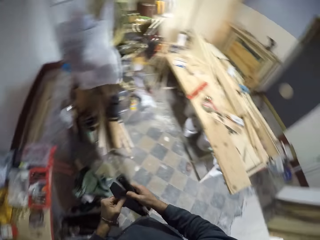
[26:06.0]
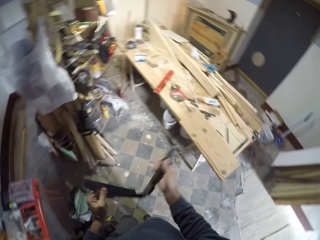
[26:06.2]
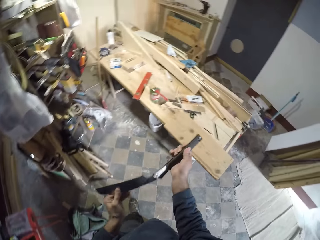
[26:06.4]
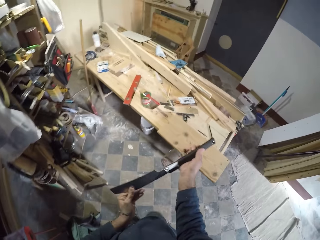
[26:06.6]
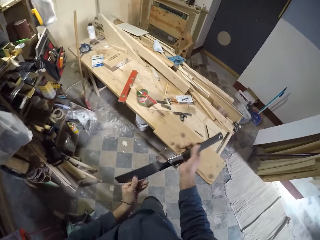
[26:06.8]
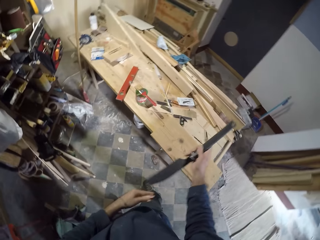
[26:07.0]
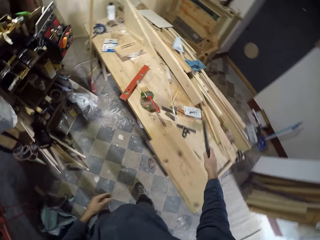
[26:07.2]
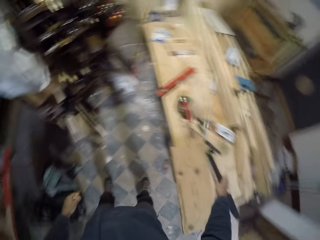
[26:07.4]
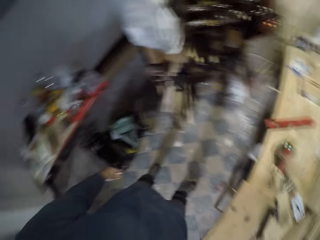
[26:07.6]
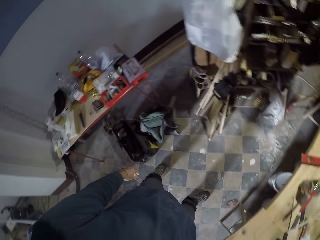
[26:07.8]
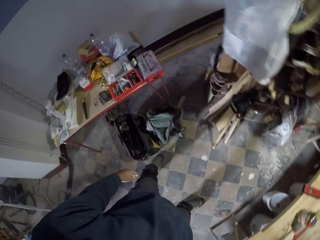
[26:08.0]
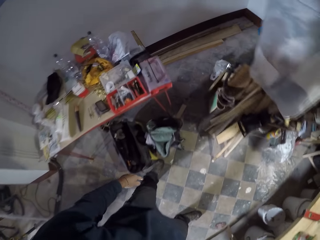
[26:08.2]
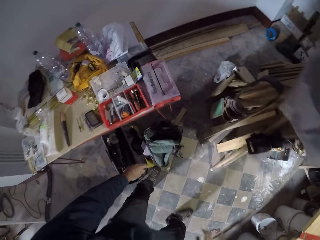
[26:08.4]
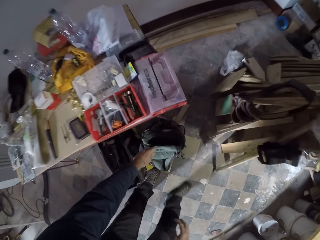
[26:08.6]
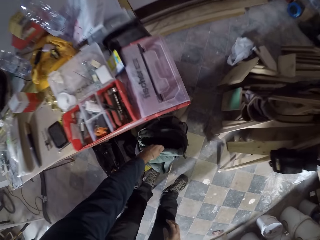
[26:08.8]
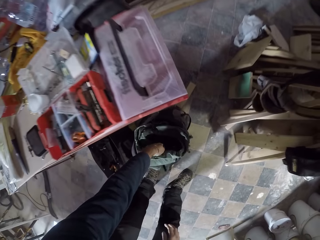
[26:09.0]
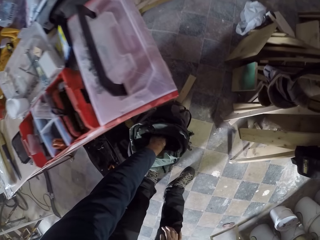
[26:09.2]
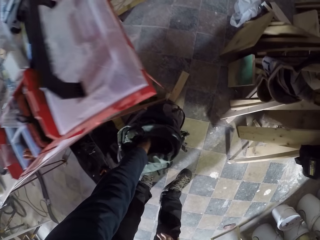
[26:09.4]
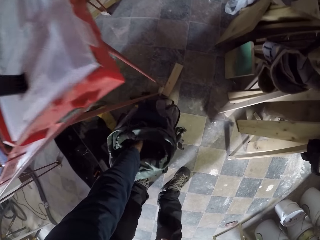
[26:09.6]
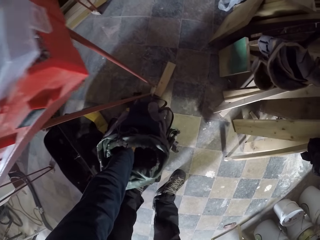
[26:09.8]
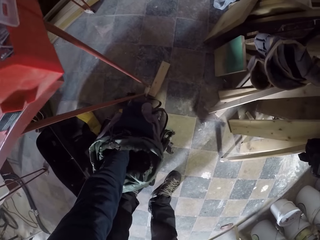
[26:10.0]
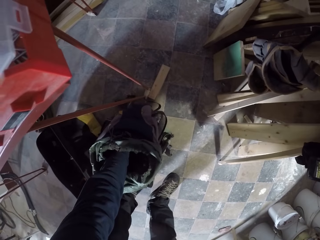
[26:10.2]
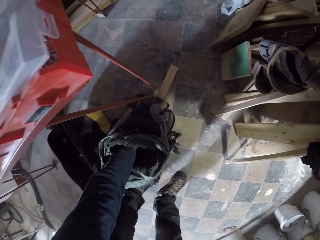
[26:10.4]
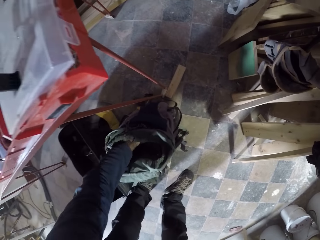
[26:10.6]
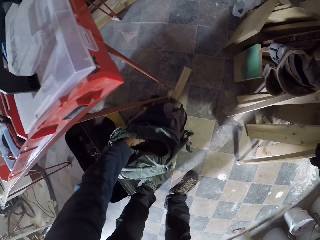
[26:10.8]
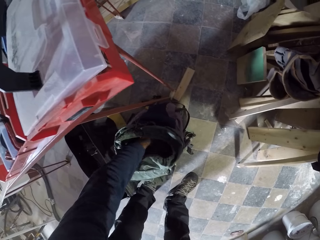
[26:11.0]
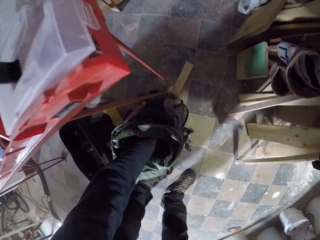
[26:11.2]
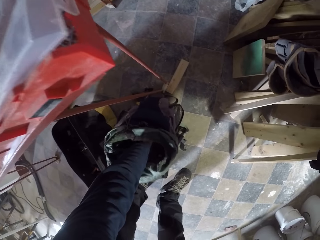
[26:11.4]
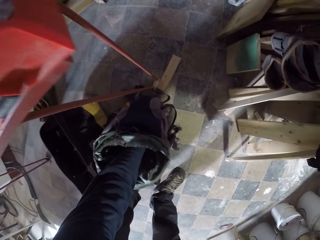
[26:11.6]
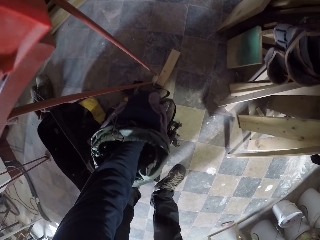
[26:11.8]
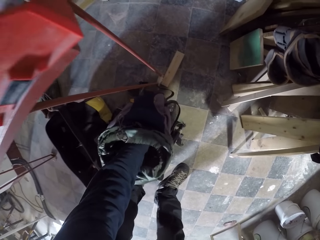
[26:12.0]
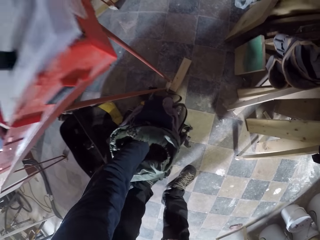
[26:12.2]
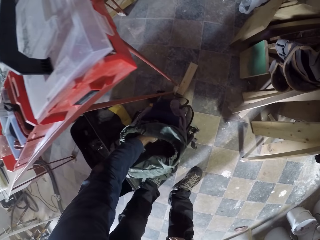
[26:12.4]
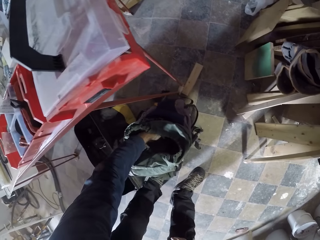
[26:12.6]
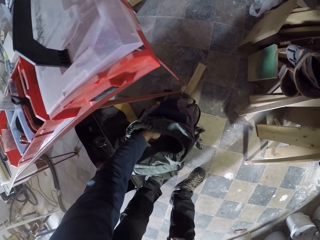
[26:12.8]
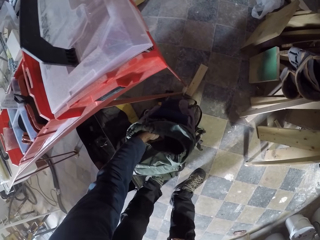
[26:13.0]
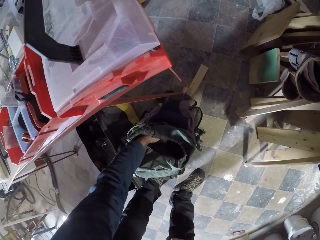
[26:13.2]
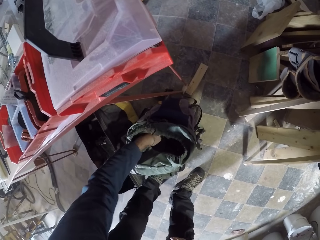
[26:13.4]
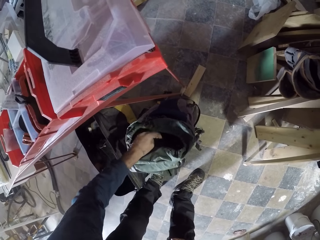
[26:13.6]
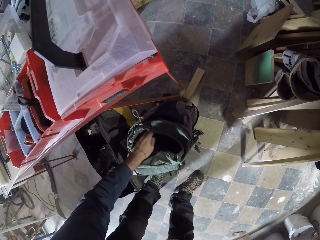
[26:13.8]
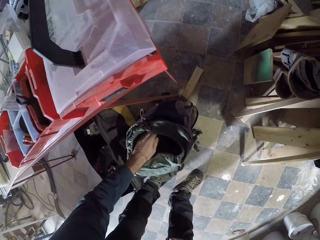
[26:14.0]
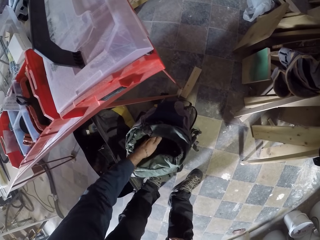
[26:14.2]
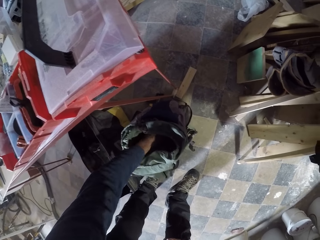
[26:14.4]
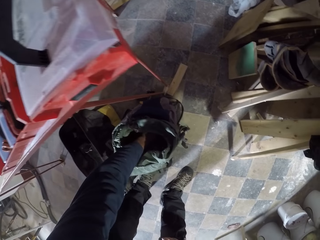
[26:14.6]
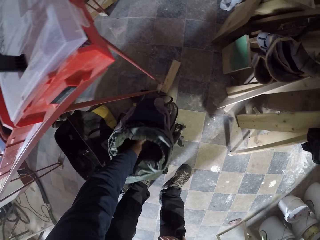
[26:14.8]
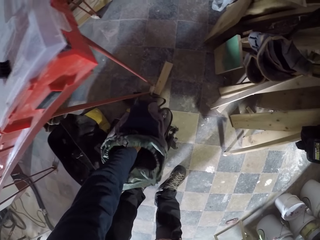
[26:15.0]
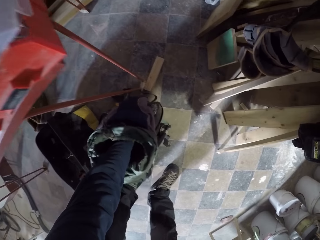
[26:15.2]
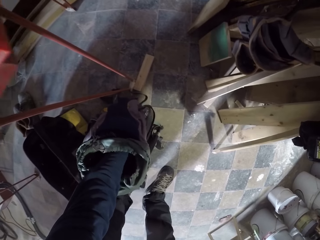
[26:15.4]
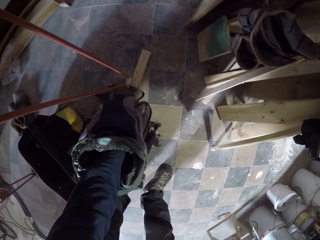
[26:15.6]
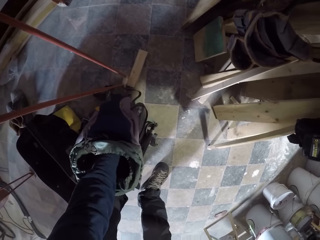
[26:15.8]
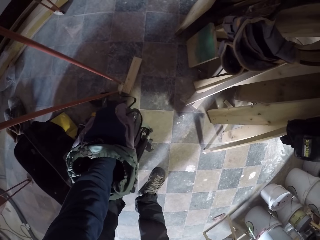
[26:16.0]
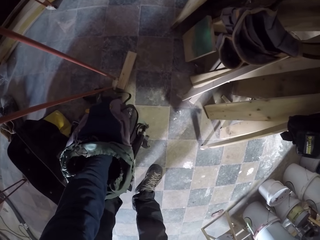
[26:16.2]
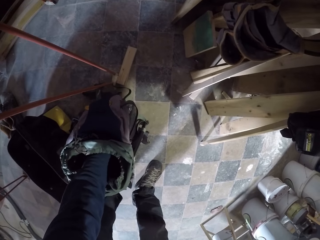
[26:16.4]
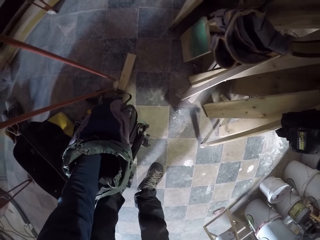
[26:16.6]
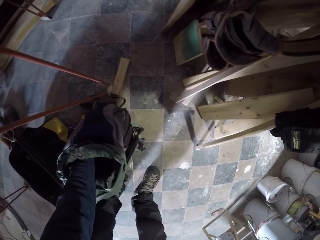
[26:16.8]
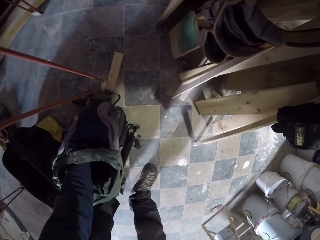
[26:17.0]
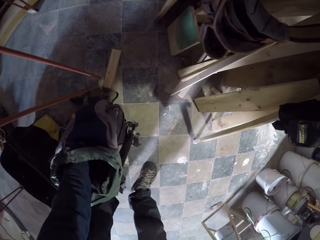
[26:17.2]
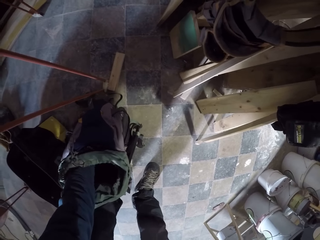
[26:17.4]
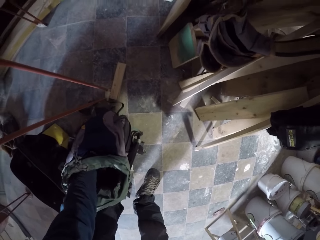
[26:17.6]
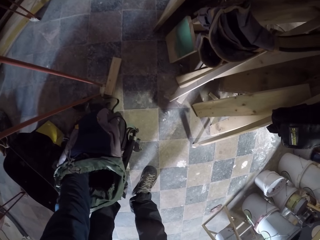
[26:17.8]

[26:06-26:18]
The camera wearer drops the pruning saw on the table with his right hand. He looks around the workshop. He puts his right hand on his knee. He searches the bag on the floor with his left hand.

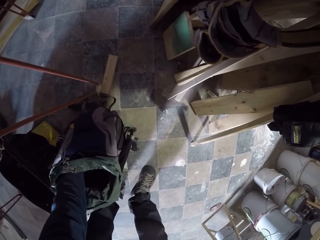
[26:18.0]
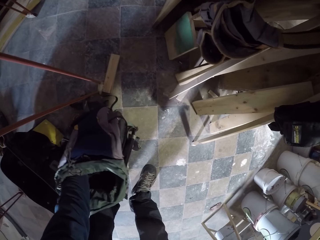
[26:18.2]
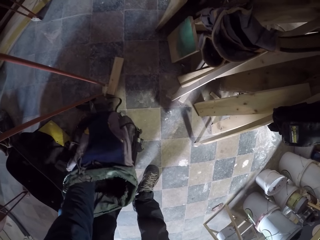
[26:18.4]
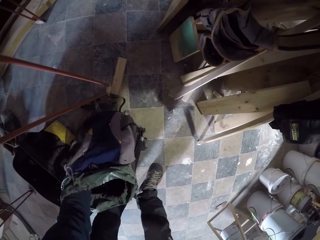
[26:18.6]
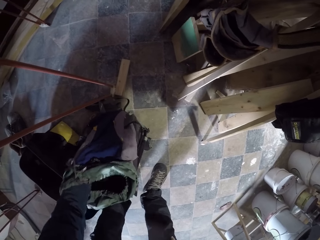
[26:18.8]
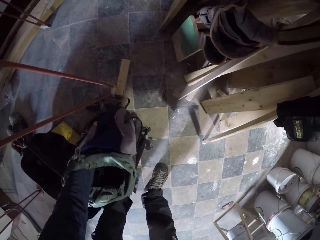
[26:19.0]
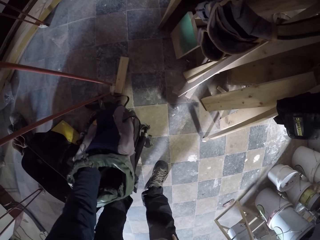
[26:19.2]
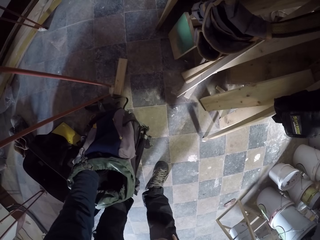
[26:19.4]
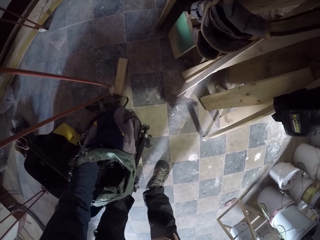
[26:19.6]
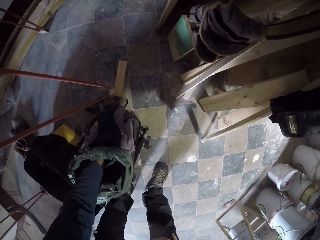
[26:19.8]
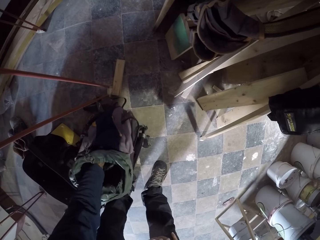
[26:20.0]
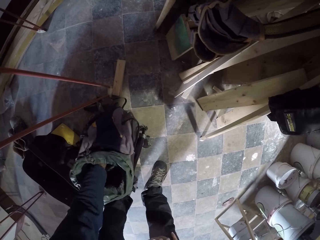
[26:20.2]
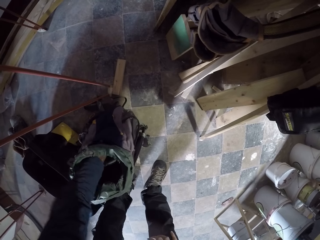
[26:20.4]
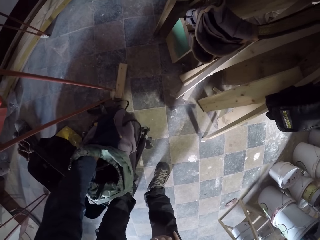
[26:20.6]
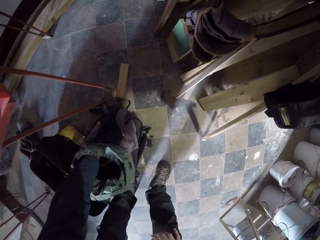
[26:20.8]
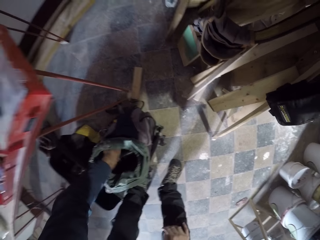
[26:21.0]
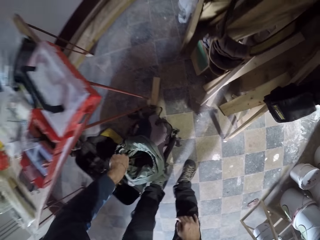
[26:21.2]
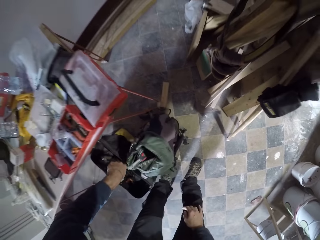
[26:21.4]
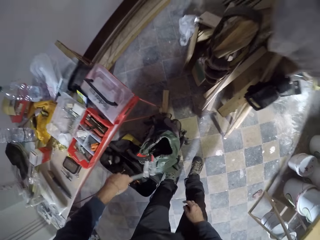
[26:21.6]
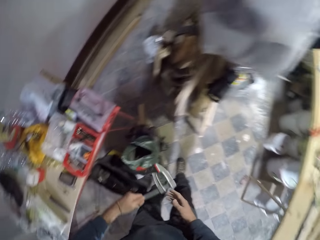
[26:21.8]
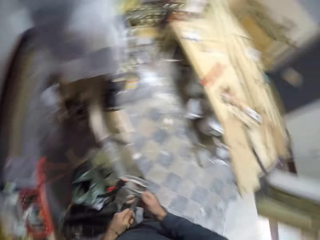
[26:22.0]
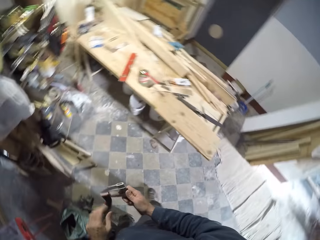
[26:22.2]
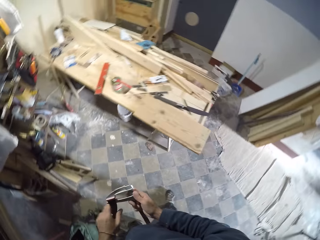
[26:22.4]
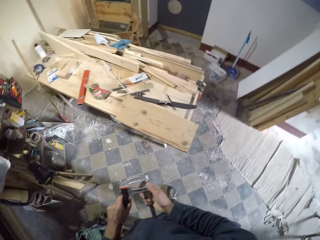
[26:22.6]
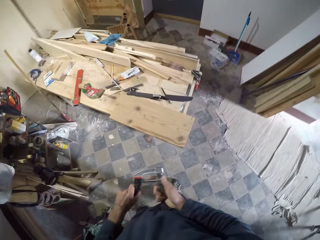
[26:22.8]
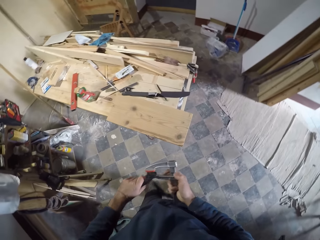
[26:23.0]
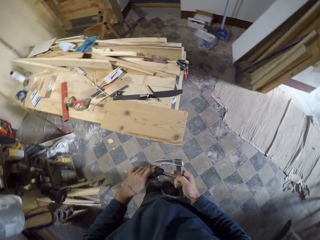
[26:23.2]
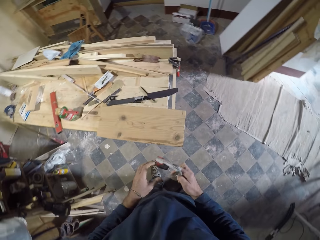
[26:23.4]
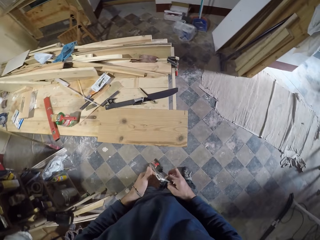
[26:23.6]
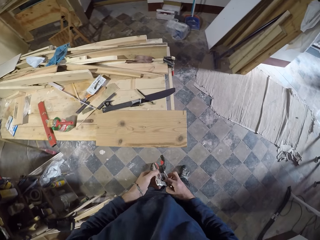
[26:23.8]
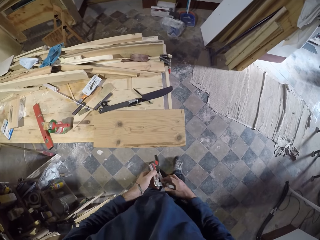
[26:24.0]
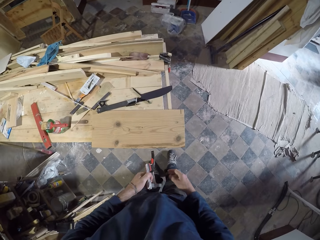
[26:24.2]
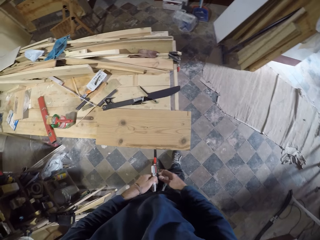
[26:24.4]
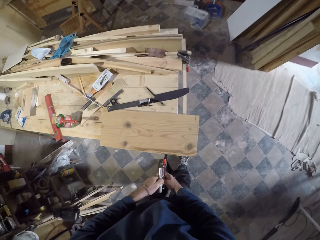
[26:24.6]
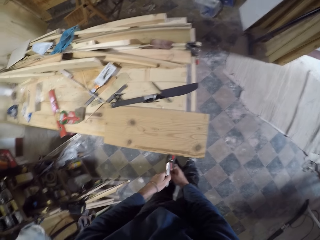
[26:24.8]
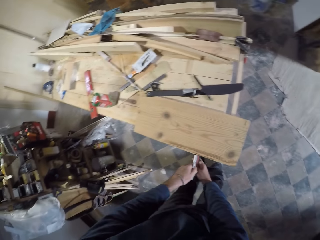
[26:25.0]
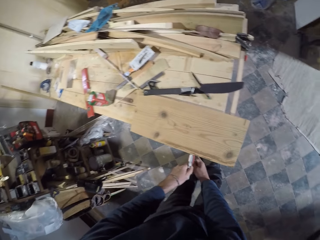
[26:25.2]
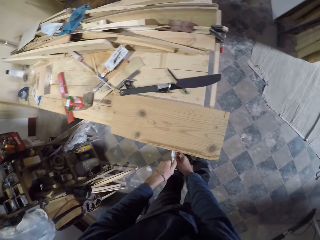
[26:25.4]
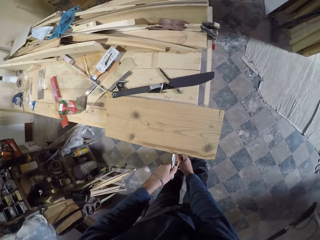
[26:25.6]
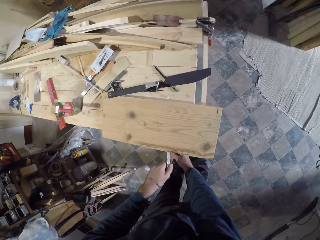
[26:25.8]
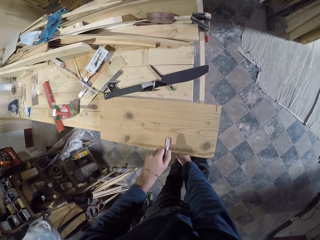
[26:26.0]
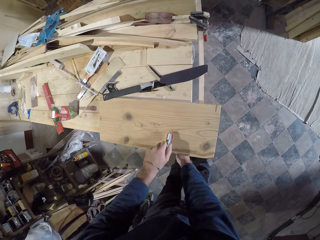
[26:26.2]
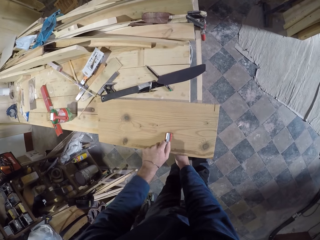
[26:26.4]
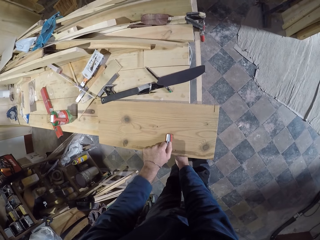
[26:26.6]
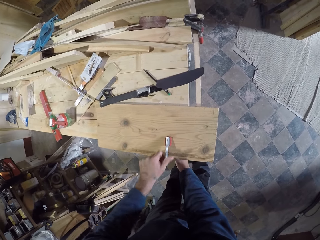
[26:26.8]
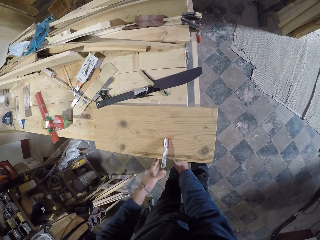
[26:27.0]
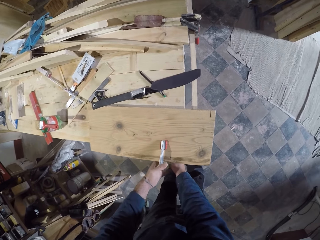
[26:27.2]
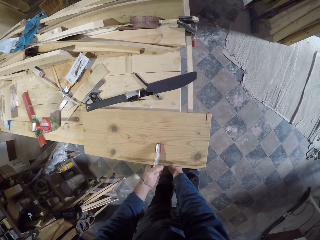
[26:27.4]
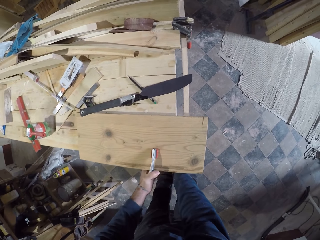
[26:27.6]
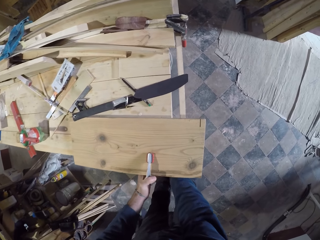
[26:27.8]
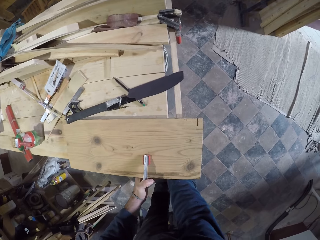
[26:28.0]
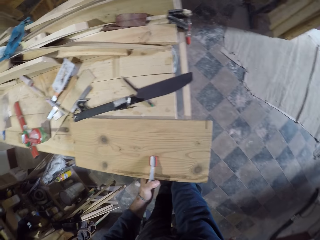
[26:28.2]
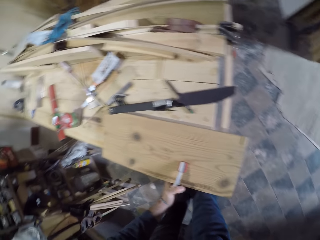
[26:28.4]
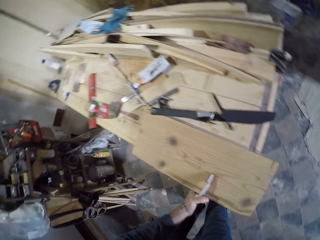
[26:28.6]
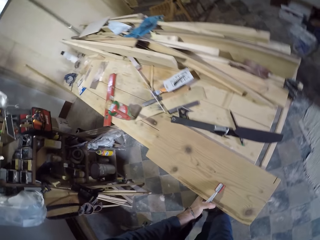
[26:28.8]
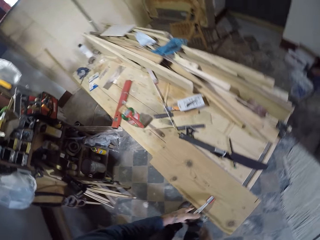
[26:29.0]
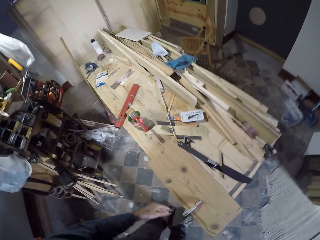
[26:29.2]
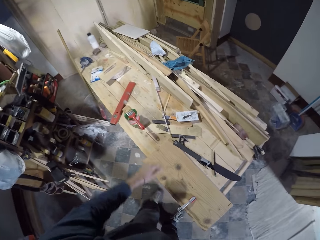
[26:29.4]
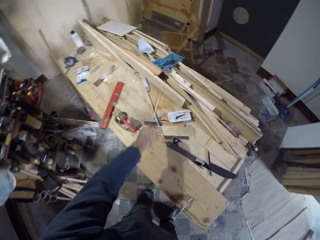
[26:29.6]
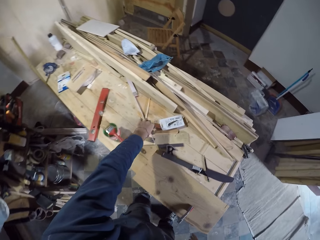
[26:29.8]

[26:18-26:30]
The camera wearer pulls out a clamp from the bag on the floor with his left hand. He holds the clamp with both hands. He inspects the clamp. He places the clamp on the piece of wood on the table with both hands. He adjusts the clamp on the wood with both hands.
